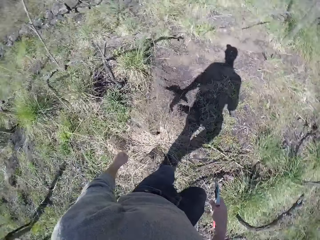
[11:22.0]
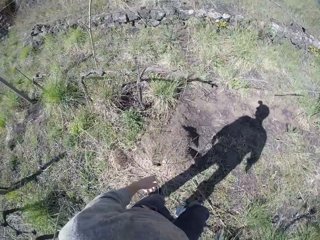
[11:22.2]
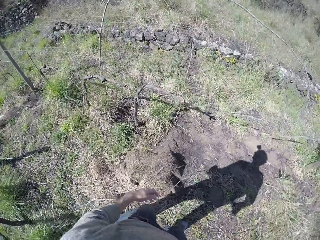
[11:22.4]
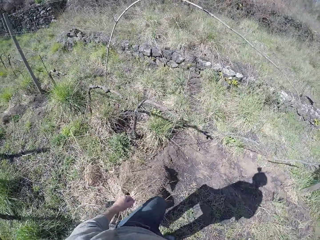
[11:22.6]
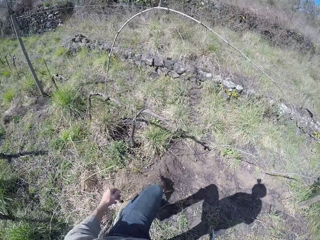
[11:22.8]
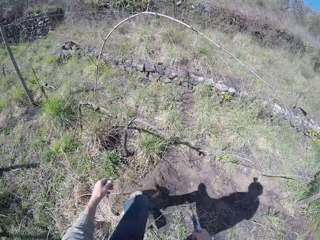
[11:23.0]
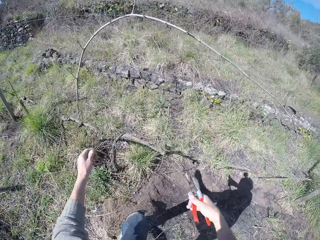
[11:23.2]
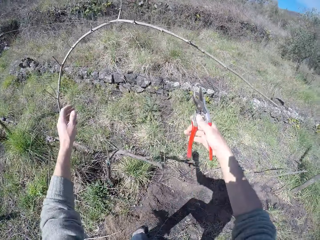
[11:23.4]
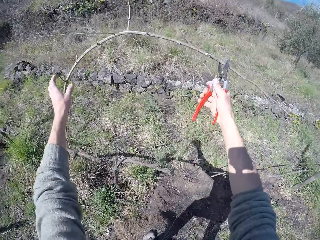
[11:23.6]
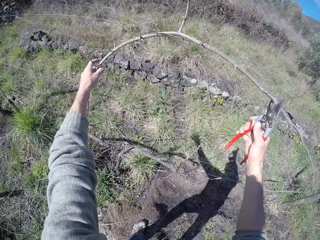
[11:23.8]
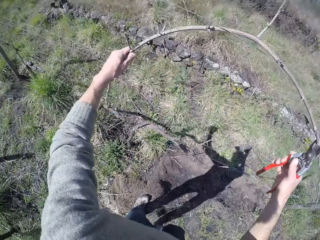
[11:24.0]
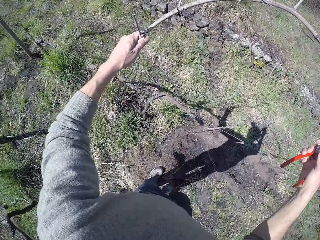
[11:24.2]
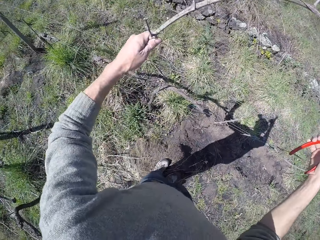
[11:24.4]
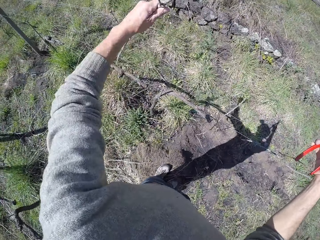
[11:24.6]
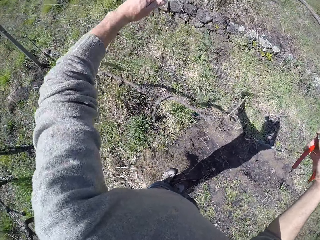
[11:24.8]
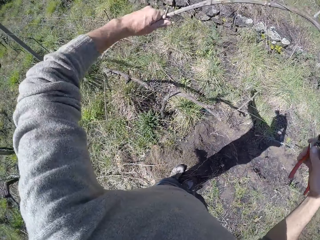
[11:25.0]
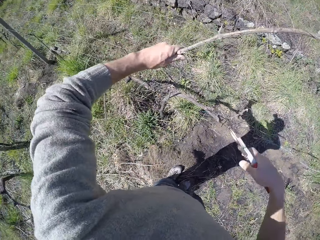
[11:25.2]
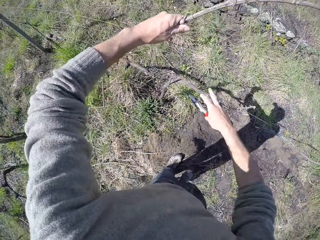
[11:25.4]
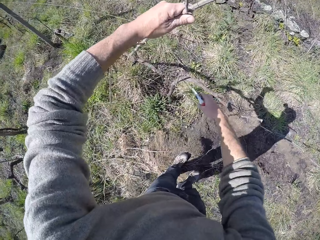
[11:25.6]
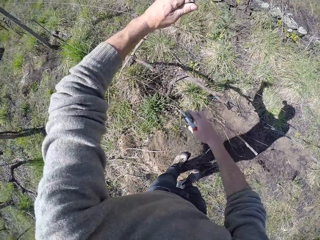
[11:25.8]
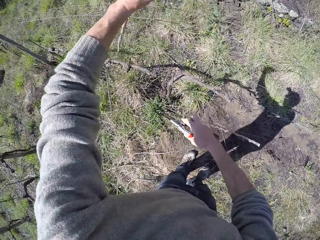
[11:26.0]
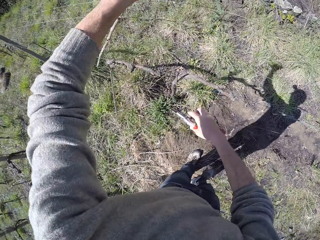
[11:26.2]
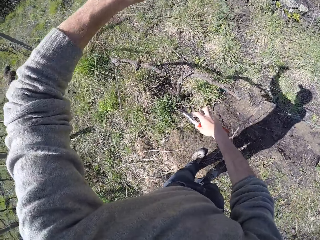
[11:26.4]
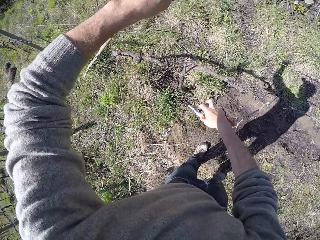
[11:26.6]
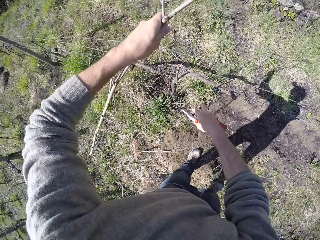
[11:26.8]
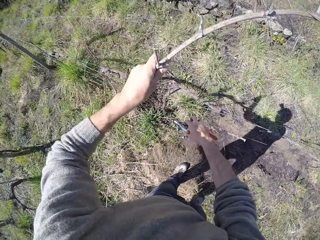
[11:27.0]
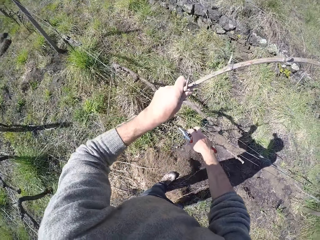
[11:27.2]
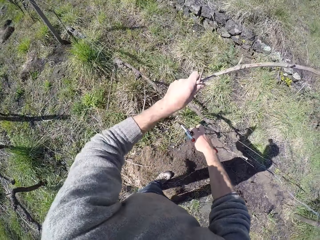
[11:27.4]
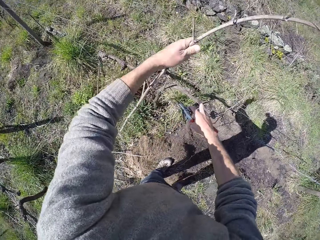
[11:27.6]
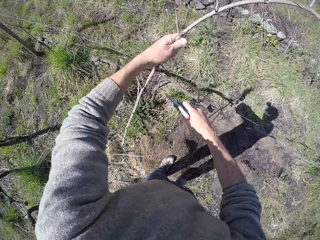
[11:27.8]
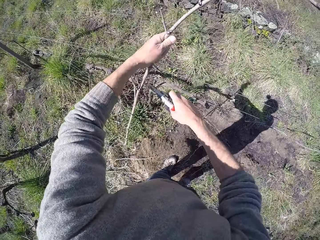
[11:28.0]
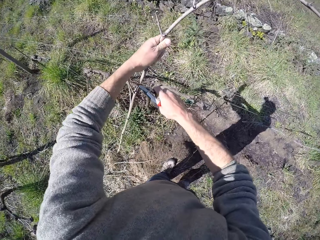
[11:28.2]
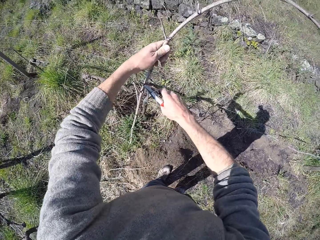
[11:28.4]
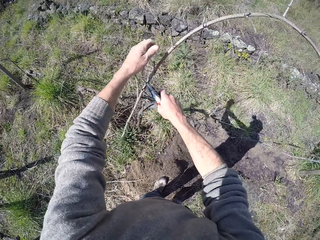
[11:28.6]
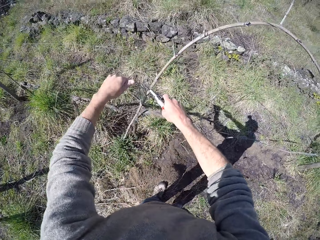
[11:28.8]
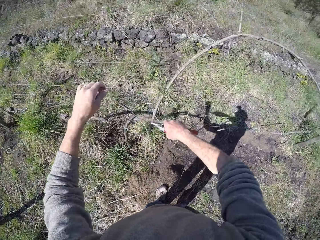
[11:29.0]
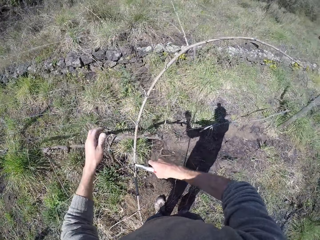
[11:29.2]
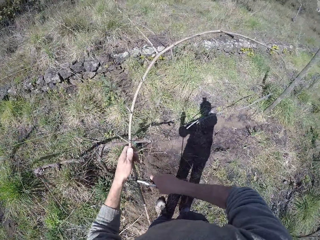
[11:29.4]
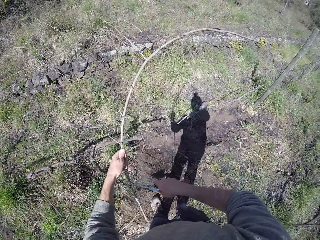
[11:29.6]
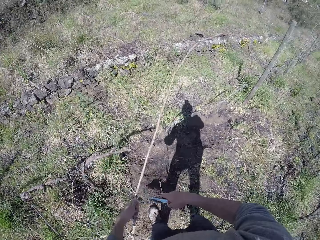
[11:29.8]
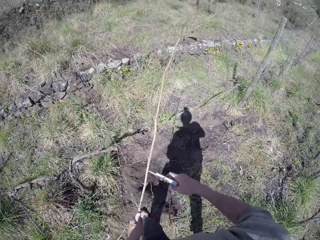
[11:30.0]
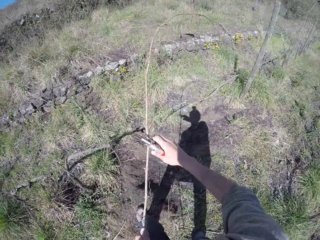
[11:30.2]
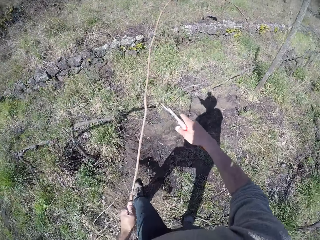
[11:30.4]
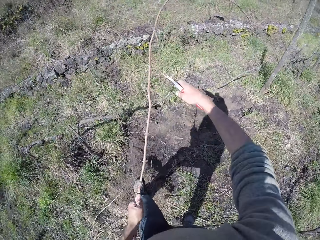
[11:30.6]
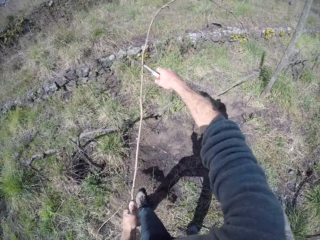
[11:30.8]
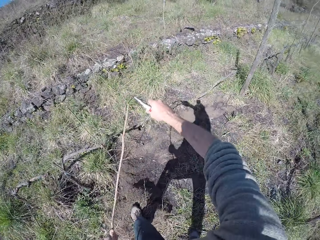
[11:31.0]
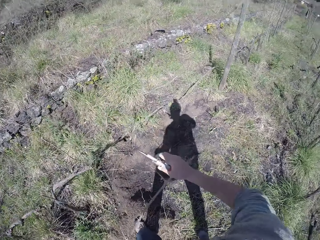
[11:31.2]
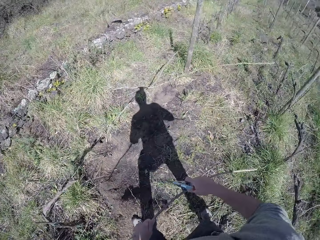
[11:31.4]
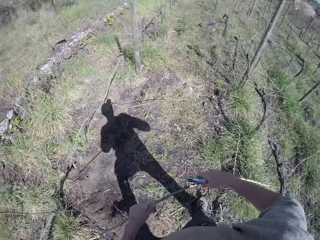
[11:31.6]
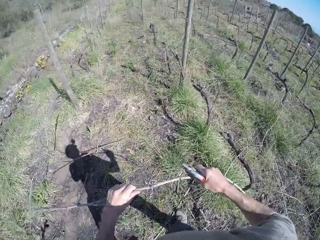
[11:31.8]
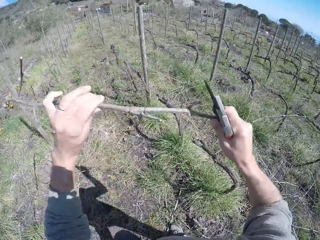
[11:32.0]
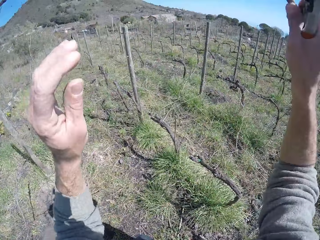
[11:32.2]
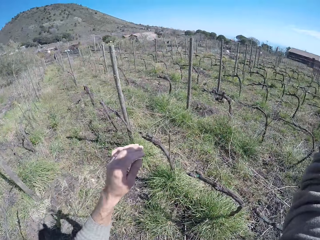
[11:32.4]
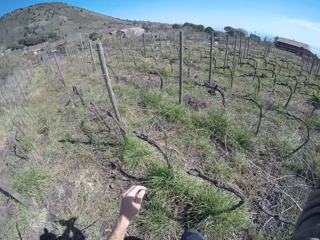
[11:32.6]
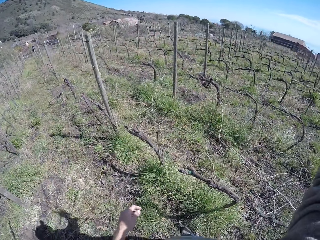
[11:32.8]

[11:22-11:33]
The camera wearer grabs a twig with both hands. He grabs a twig with his right hand. He cuts the twig with the bypass pruner in his right hand. He drops the wood and picks the wood.

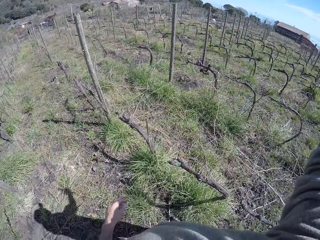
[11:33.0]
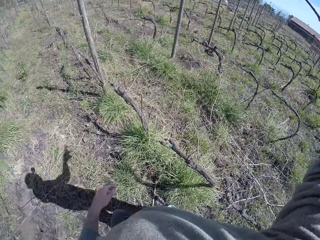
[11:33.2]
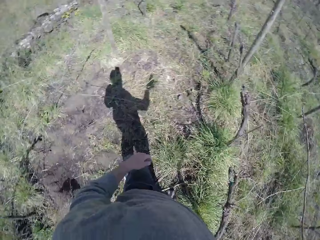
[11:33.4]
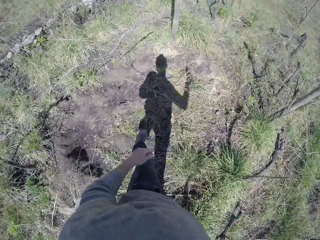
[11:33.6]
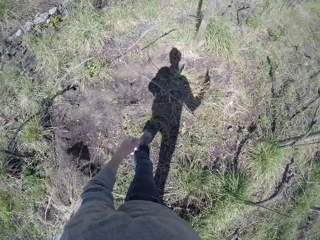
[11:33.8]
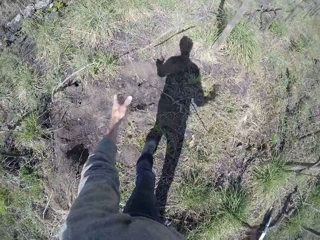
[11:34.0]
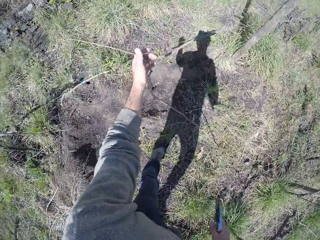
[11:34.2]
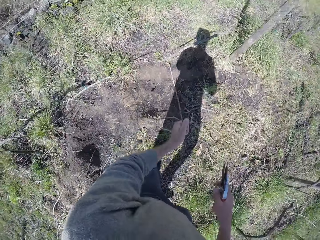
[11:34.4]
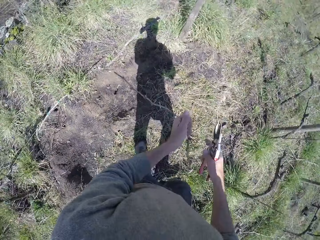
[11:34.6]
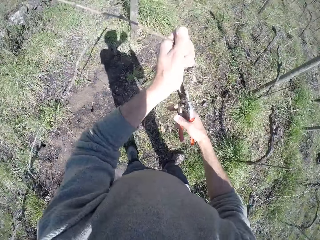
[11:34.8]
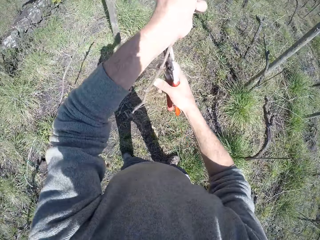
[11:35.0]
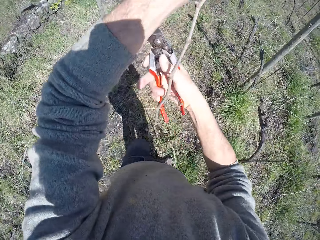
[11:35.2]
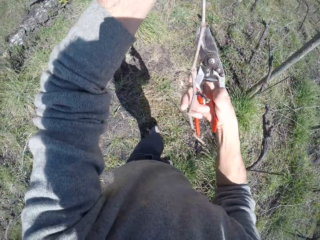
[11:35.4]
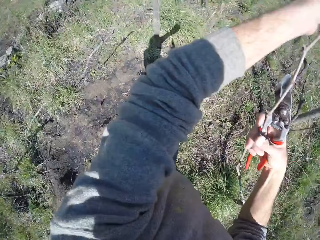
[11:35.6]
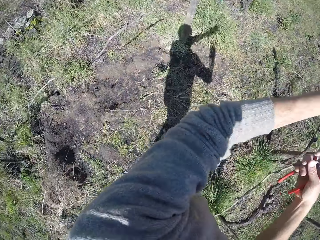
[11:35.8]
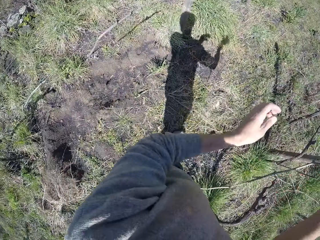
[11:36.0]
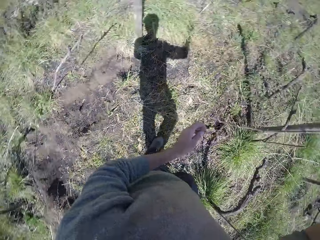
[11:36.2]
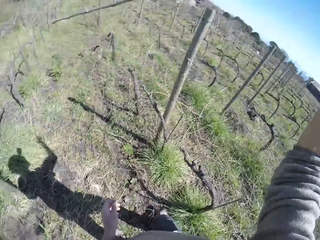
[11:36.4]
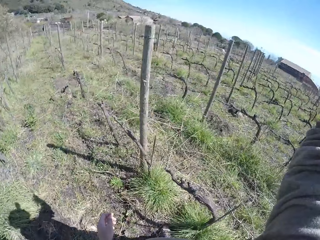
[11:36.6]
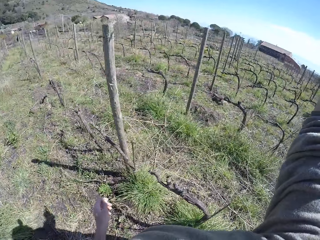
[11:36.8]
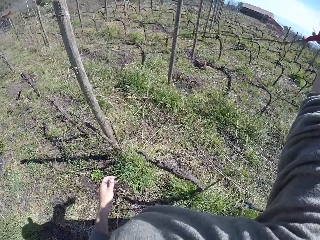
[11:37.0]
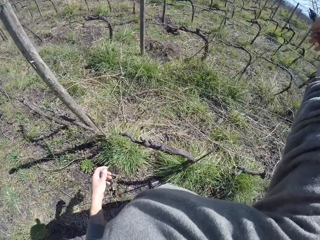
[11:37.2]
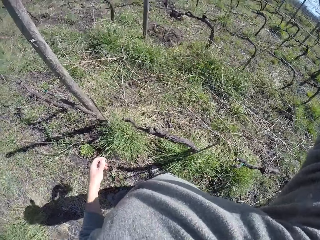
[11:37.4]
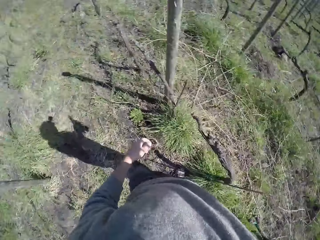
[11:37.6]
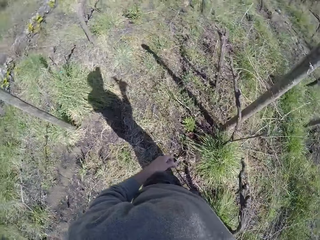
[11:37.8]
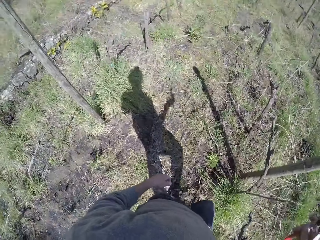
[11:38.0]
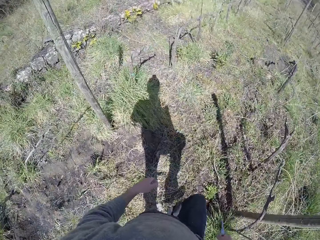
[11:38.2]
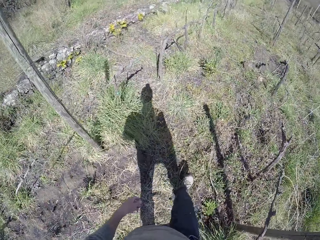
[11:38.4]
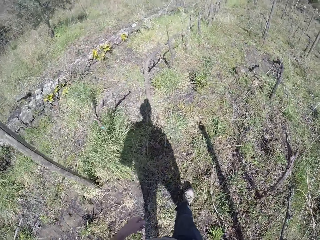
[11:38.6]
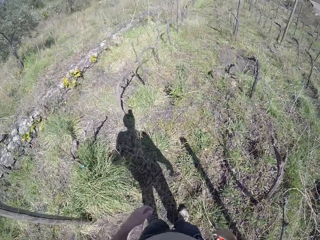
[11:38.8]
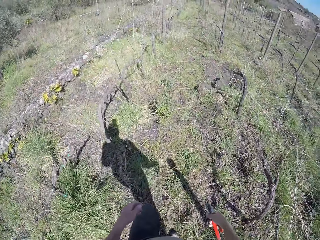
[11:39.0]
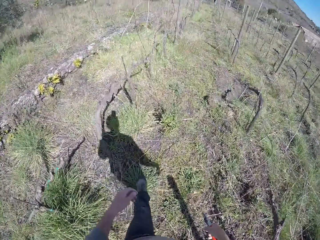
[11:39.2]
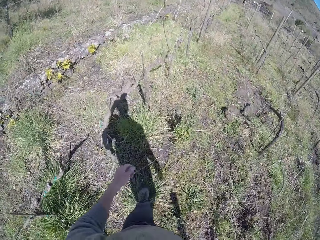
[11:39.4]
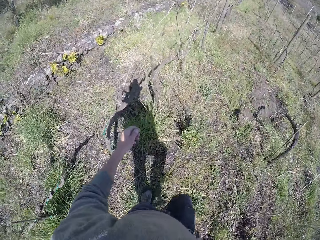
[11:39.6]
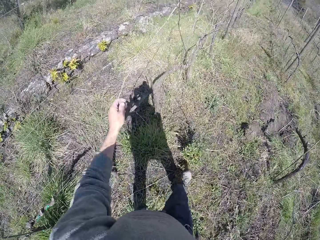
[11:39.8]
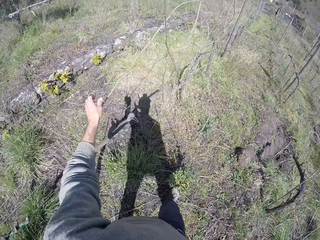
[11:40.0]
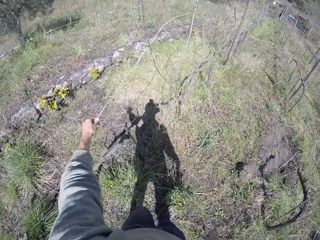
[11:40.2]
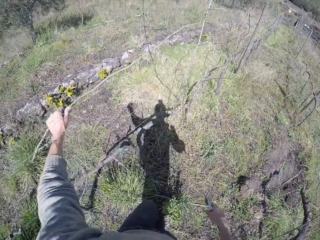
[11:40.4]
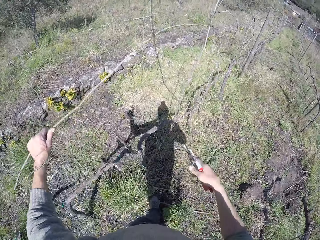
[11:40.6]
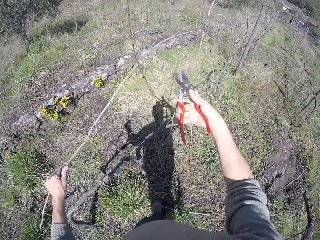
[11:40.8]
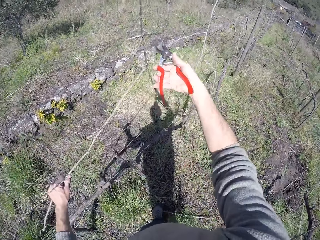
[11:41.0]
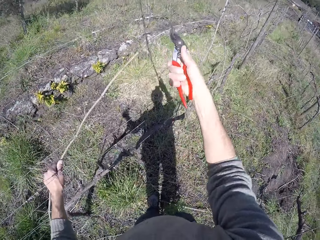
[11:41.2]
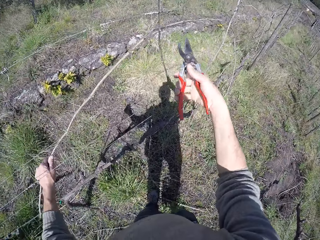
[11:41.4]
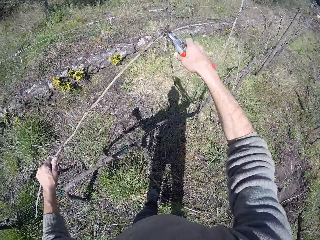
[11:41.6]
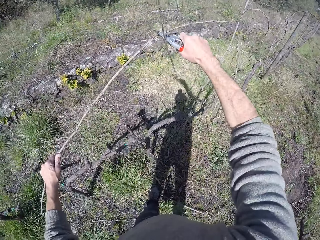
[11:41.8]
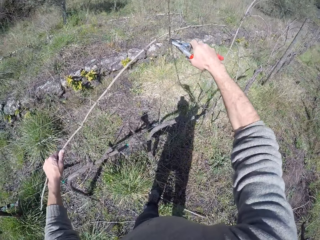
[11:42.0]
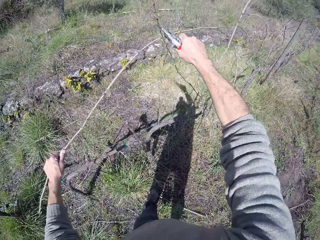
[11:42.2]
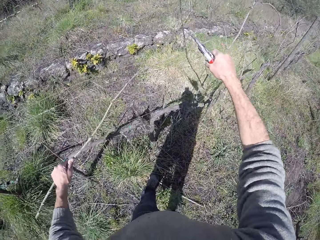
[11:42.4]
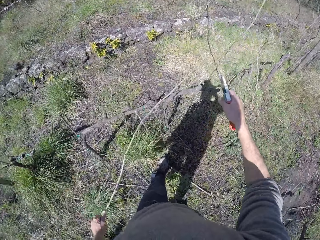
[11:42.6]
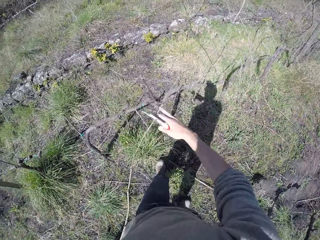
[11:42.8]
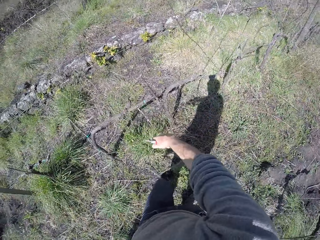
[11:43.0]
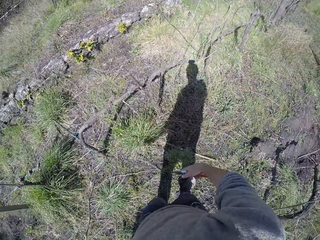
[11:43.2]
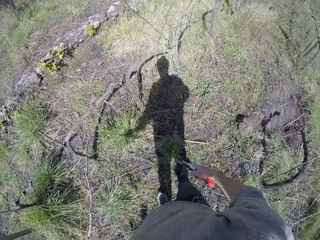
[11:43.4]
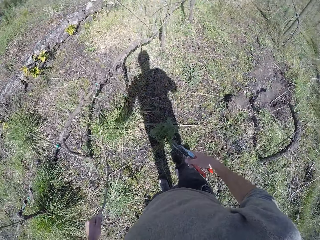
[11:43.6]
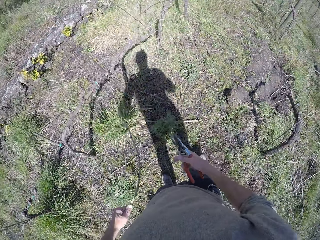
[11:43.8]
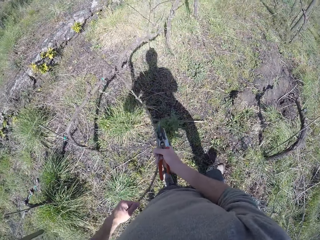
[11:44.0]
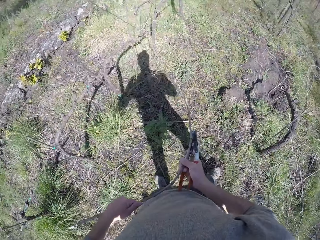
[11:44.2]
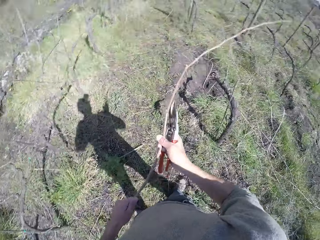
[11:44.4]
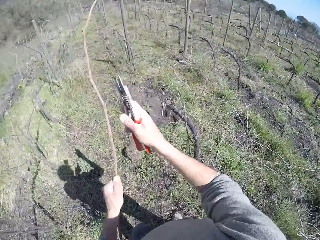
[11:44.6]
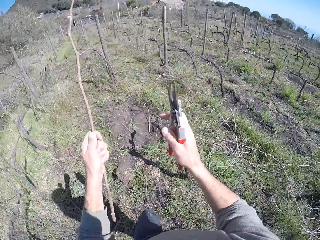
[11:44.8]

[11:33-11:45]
The camera wearer drops the wood. He grabs a twig with his left hand. He passes the twig to his right hand. He drops the wood. He walks around. He grabs a twig with his left hand. He cuts a wire on the twig with the bypass pruner in his right hand.
